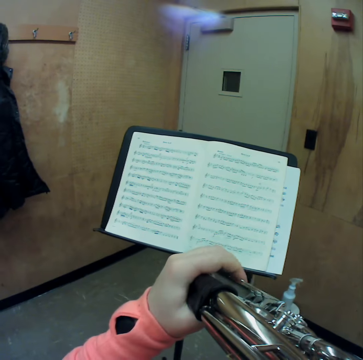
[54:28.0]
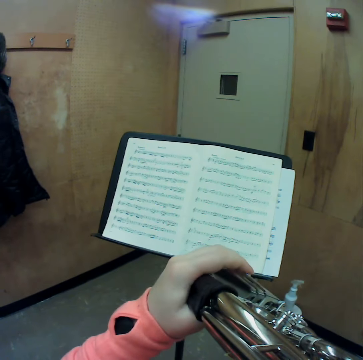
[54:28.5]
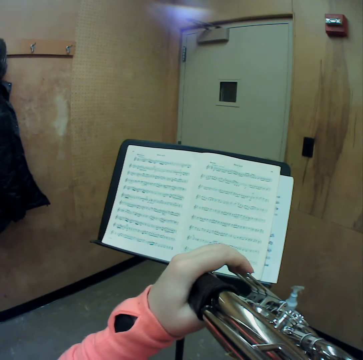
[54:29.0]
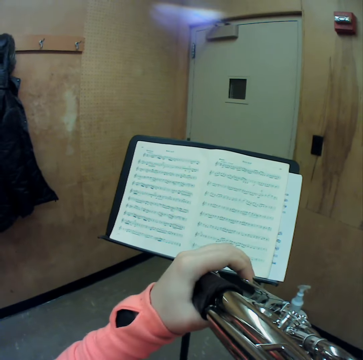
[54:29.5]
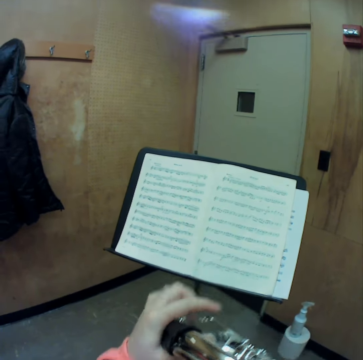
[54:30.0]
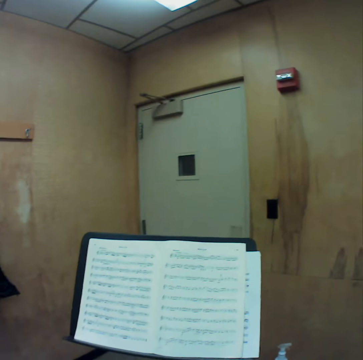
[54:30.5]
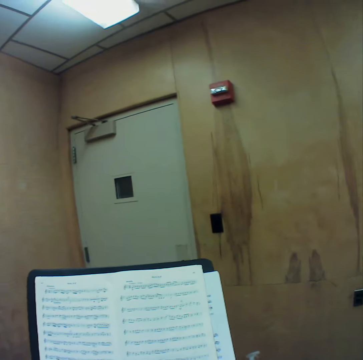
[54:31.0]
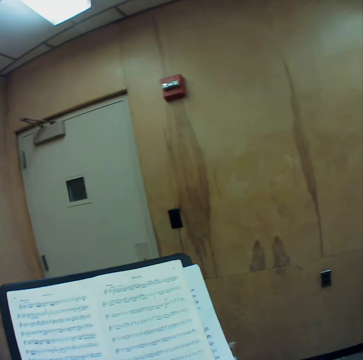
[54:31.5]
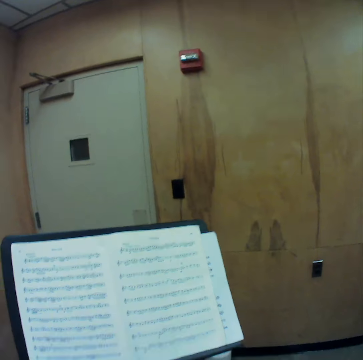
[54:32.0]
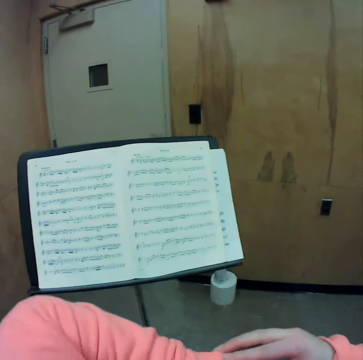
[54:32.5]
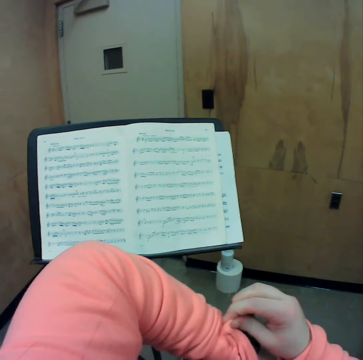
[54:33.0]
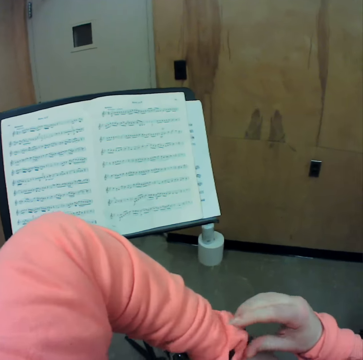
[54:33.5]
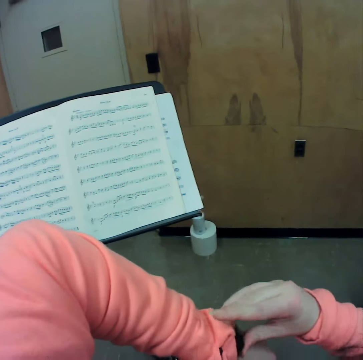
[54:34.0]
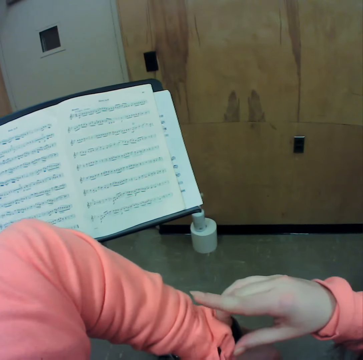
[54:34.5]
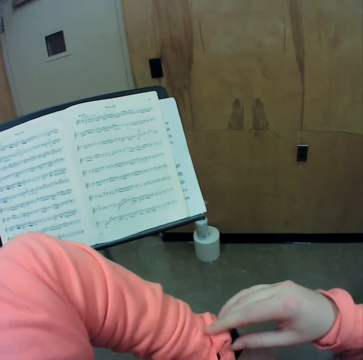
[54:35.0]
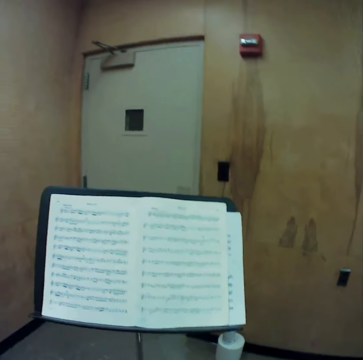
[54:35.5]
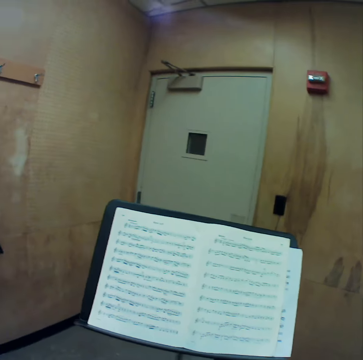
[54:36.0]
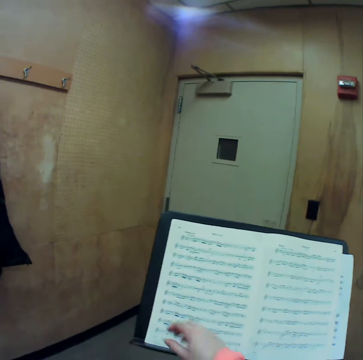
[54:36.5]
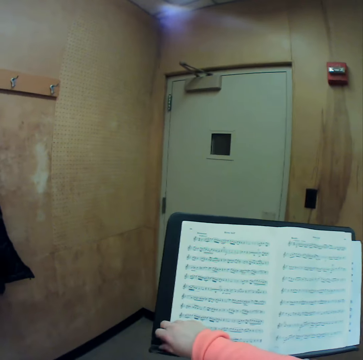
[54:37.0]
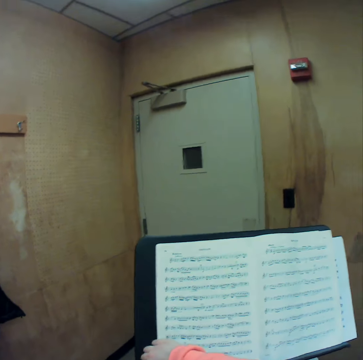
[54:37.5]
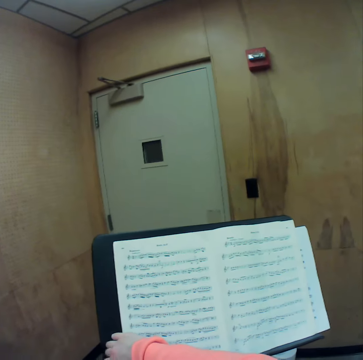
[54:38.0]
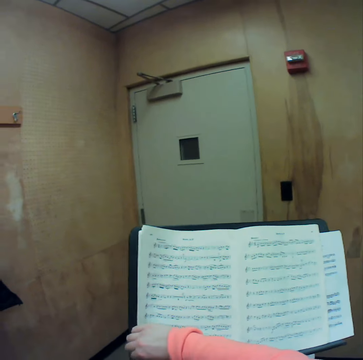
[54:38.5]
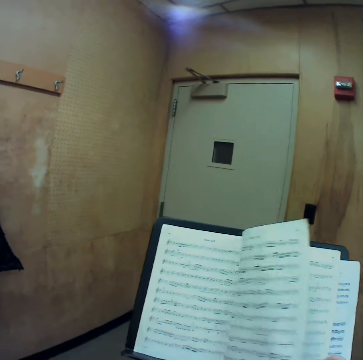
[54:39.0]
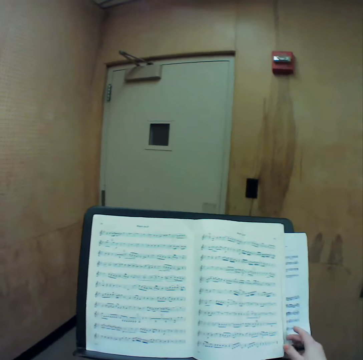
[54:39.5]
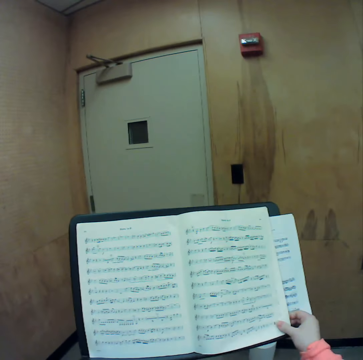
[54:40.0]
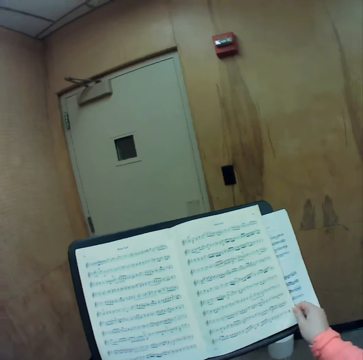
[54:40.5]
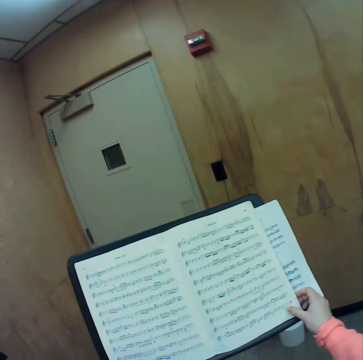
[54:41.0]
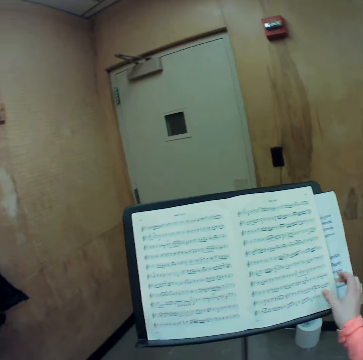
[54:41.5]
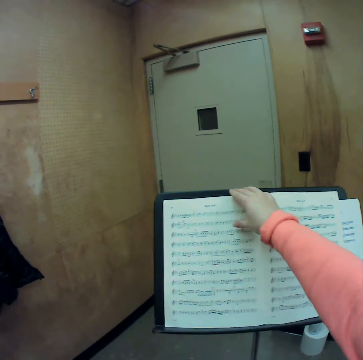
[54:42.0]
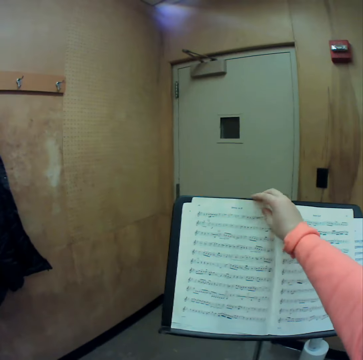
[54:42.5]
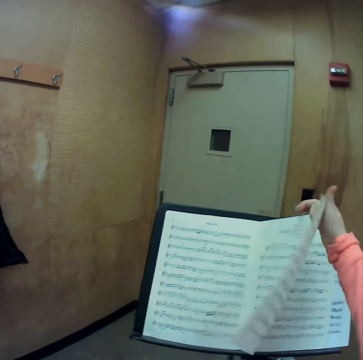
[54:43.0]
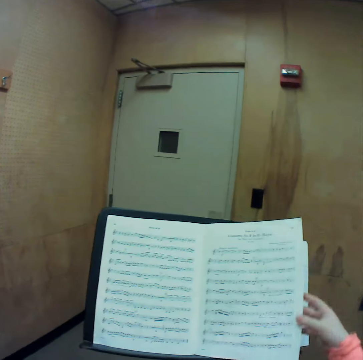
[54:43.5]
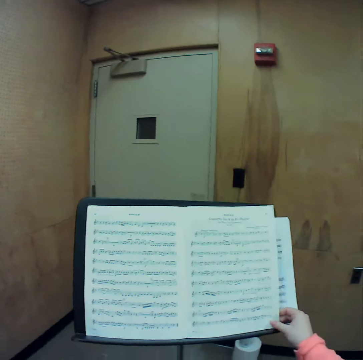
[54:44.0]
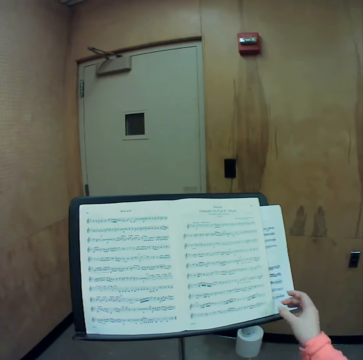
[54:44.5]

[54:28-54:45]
The camera wearer lowers the horn. She adjusts her left sleeve with her right hand. She looks at the watch. She flips through the music manuscript with her right hand.

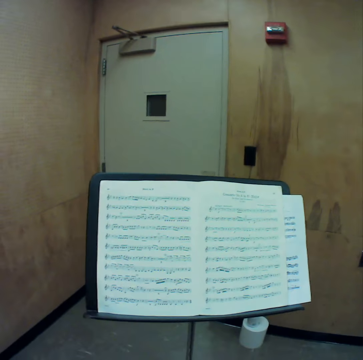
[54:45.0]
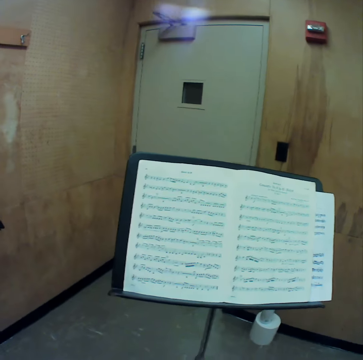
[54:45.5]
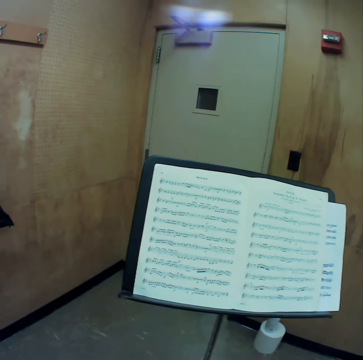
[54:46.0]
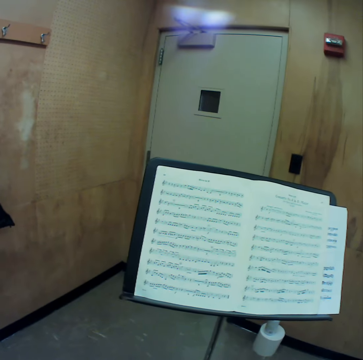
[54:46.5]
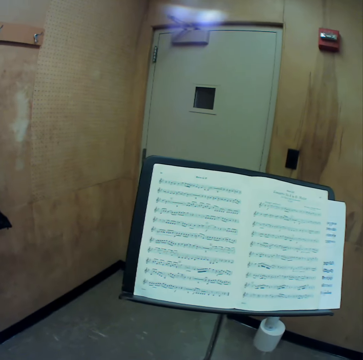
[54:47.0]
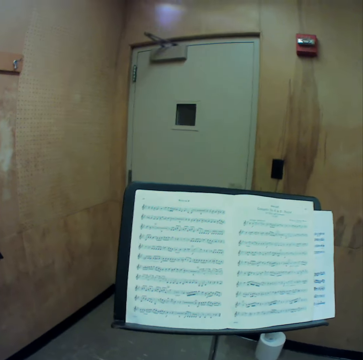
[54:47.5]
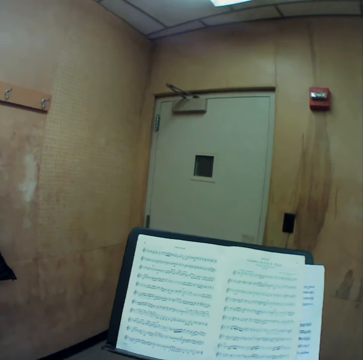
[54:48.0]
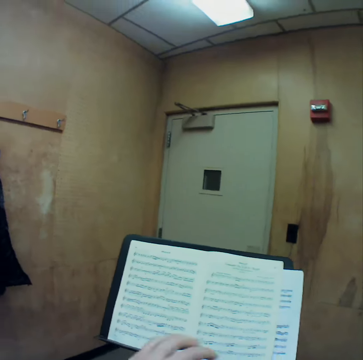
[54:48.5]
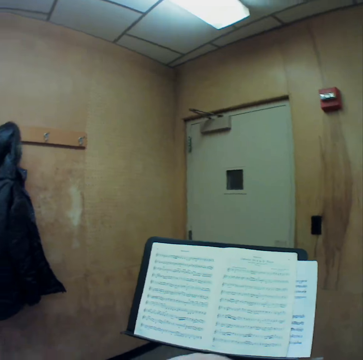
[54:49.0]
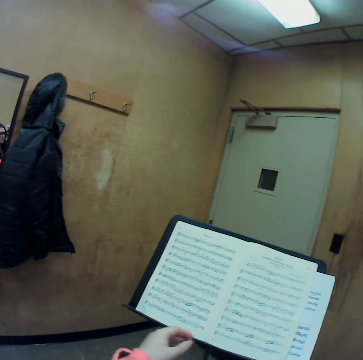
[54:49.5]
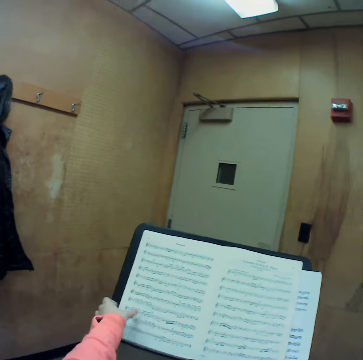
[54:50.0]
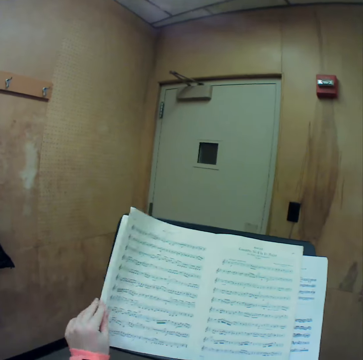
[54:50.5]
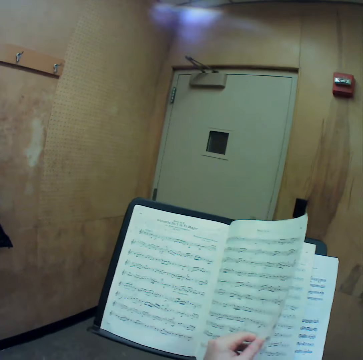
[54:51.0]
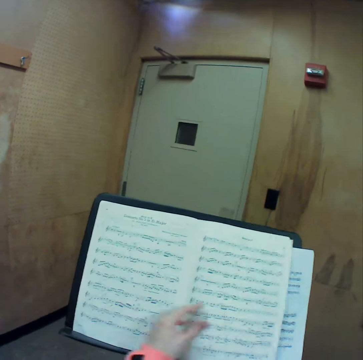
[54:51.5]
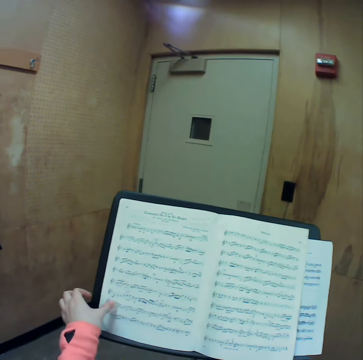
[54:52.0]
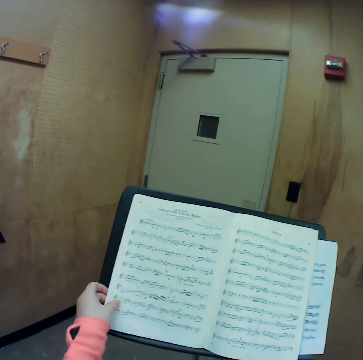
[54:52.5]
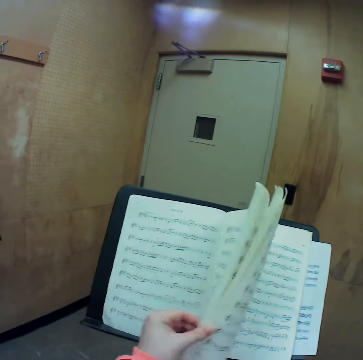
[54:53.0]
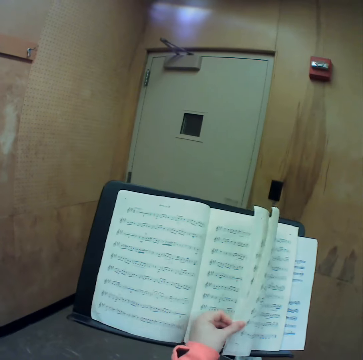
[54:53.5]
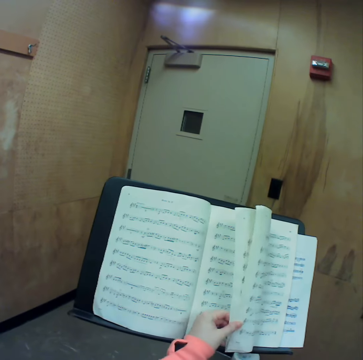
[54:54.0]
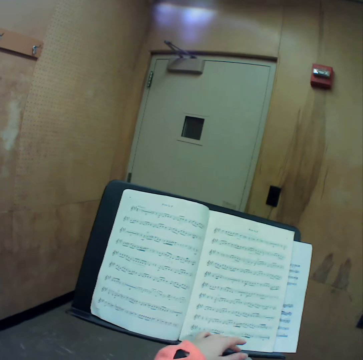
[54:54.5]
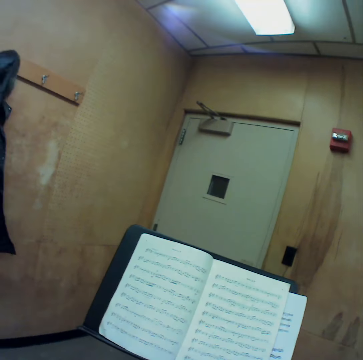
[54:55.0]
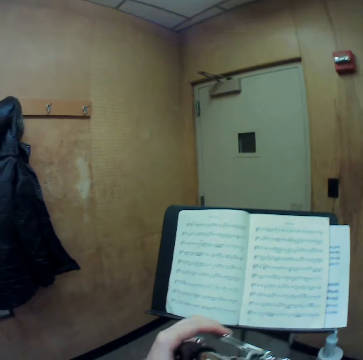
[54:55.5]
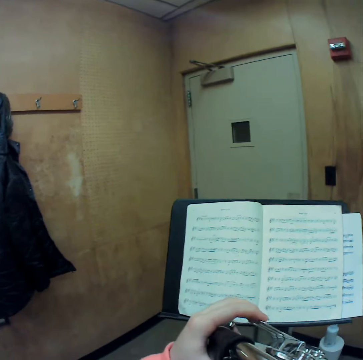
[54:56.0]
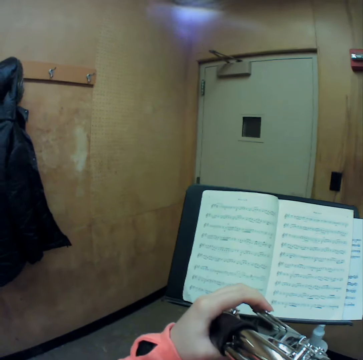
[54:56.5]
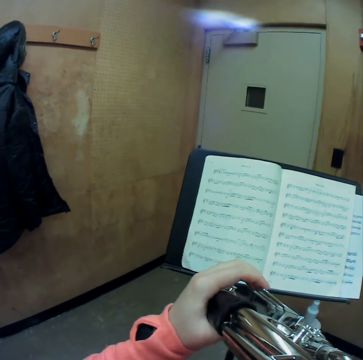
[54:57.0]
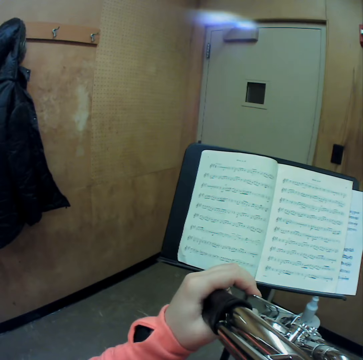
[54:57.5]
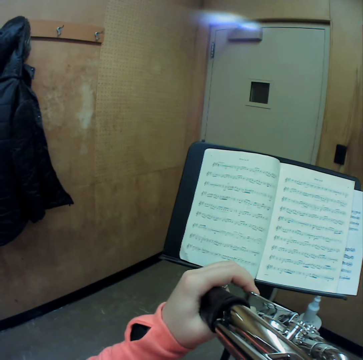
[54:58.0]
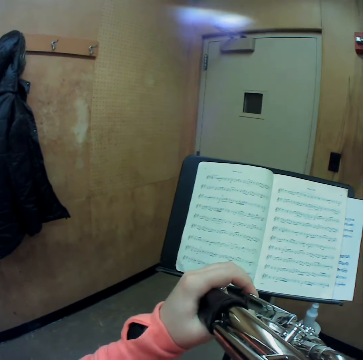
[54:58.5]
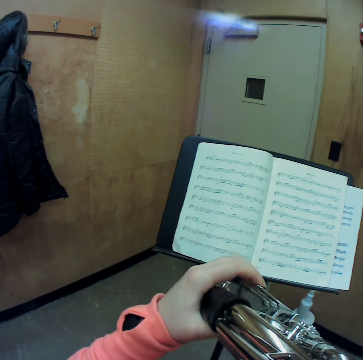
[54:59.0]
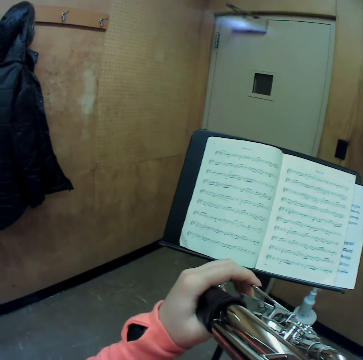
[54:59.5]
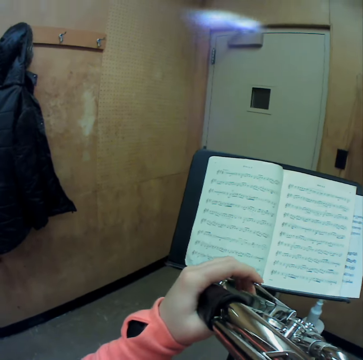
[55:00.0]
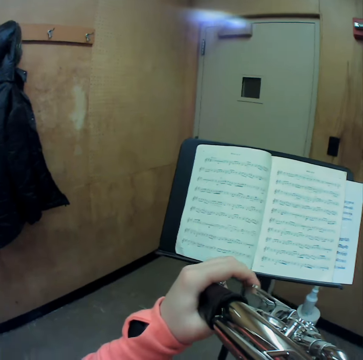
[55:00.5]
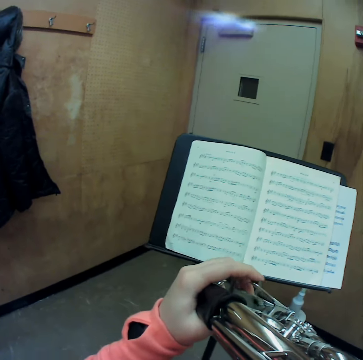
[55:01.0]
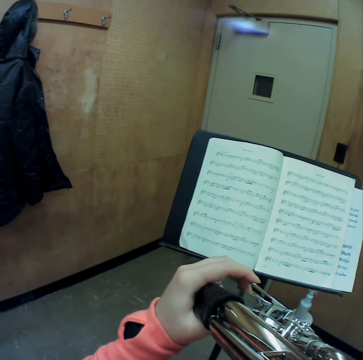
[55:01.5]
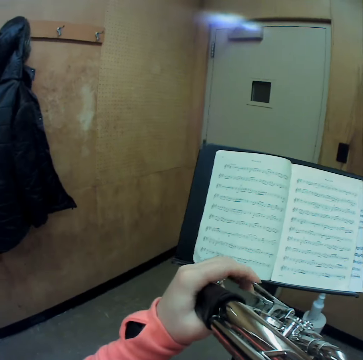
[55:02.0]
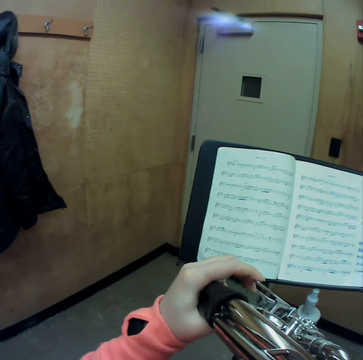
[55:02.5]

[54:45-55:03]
The camera wearer flips through the music manuscript with her left hand. She holds the horn with both hands. She raises the horn with both hands. She plays the horn.

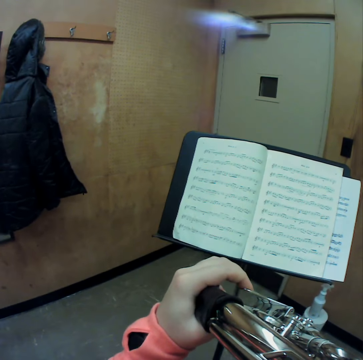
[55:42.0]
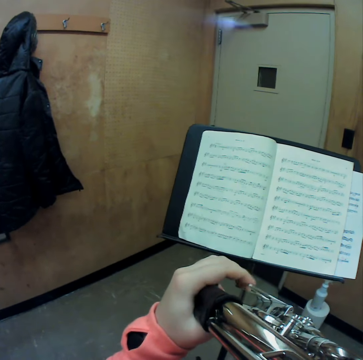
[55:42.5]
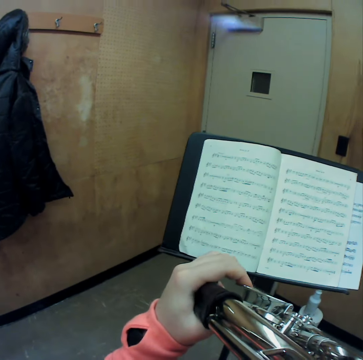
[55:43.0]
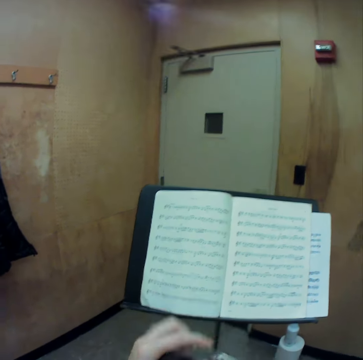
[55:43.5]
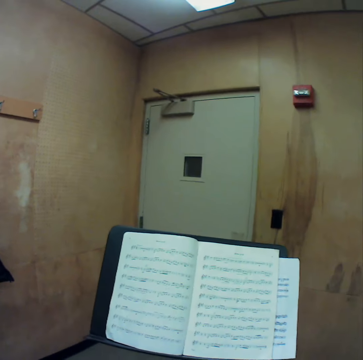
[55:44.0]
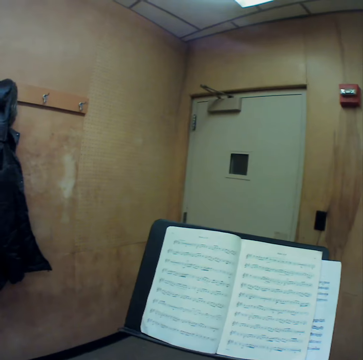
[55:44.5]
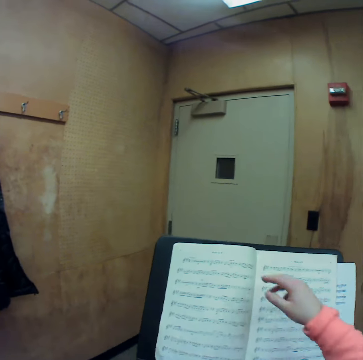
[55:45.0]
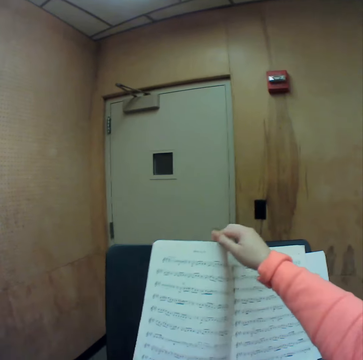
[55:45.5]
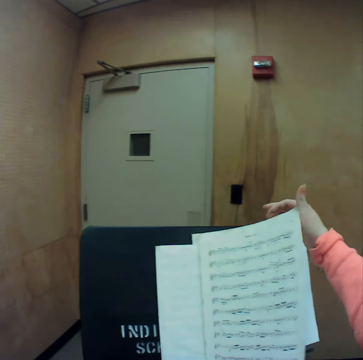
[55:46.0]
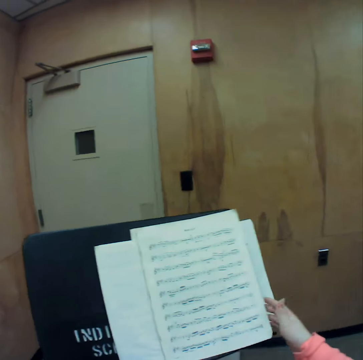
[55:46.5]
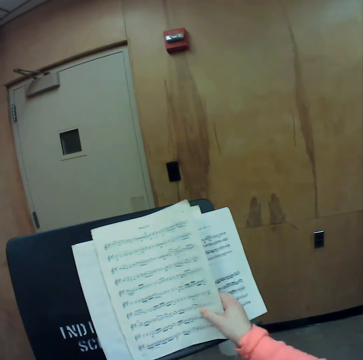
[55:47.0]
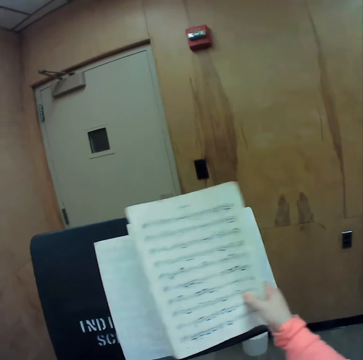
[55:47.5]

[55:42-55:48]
The camera wearer lowers the horn. She flips through the music manuscript with her right hand.
